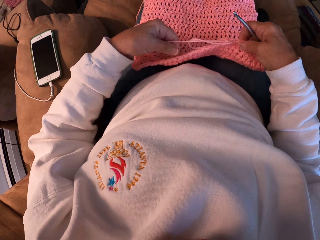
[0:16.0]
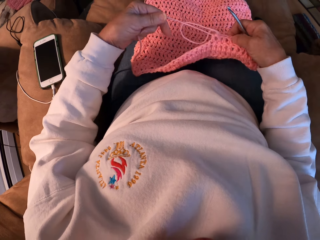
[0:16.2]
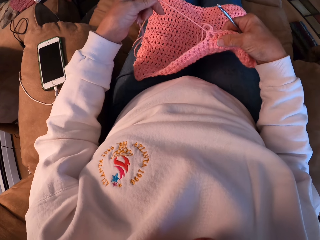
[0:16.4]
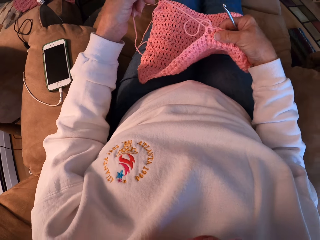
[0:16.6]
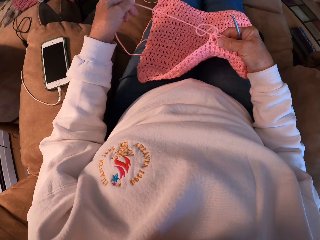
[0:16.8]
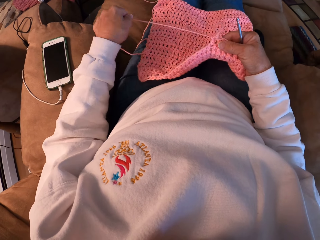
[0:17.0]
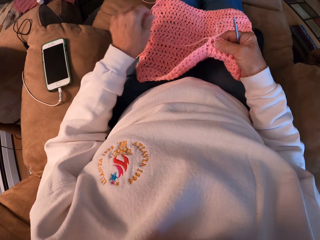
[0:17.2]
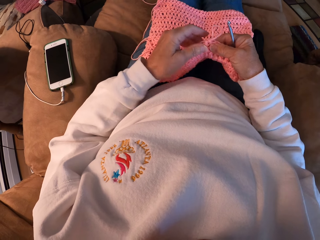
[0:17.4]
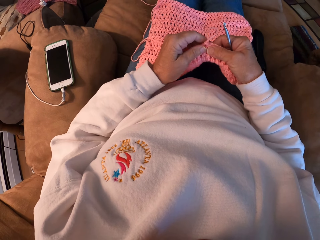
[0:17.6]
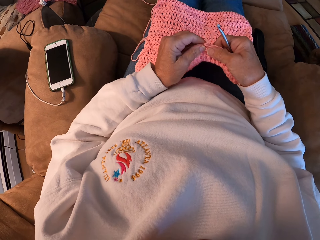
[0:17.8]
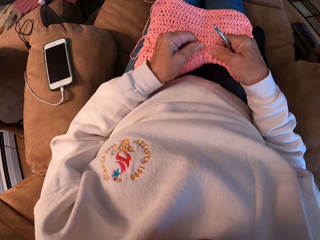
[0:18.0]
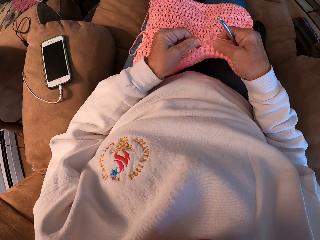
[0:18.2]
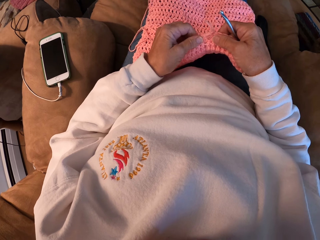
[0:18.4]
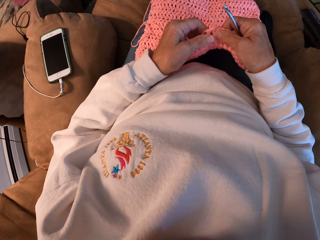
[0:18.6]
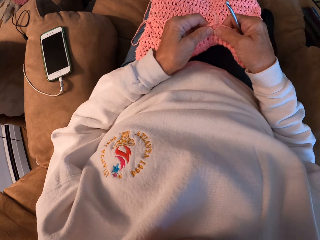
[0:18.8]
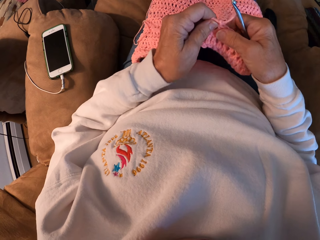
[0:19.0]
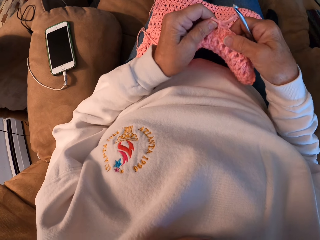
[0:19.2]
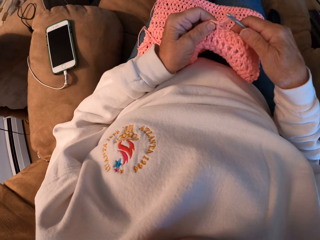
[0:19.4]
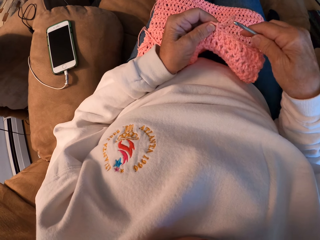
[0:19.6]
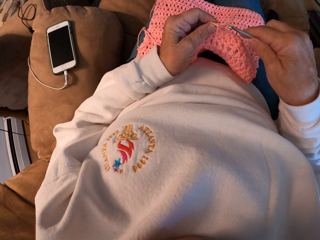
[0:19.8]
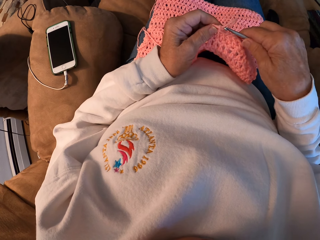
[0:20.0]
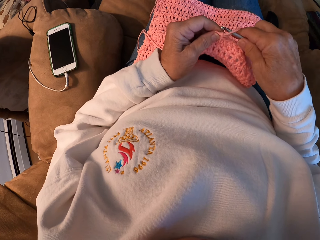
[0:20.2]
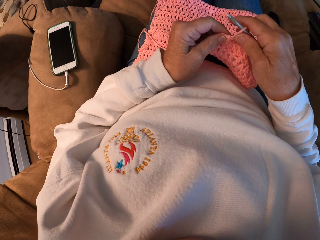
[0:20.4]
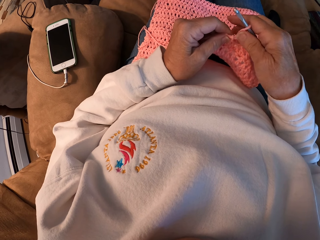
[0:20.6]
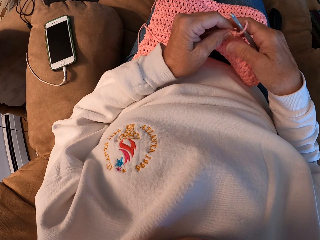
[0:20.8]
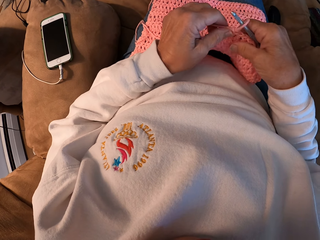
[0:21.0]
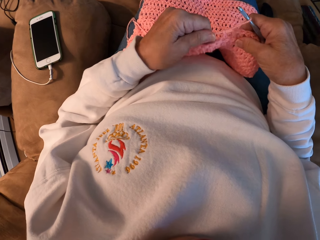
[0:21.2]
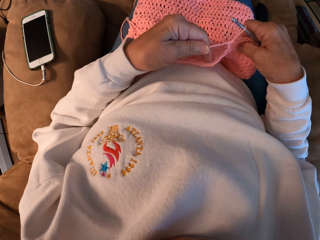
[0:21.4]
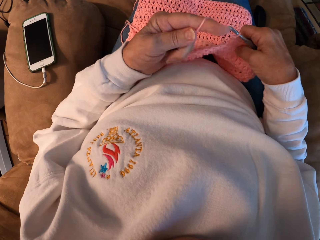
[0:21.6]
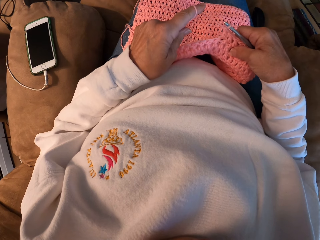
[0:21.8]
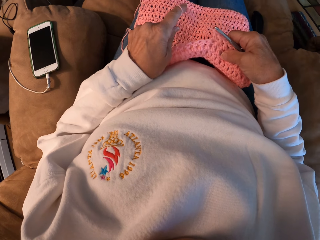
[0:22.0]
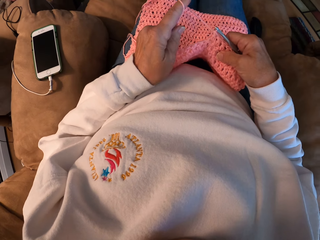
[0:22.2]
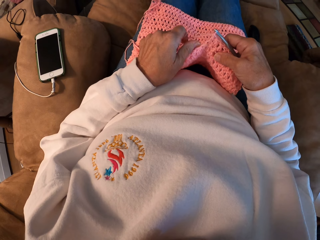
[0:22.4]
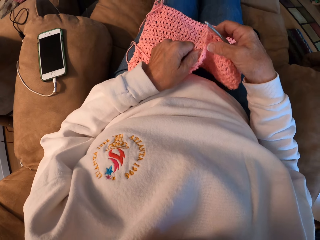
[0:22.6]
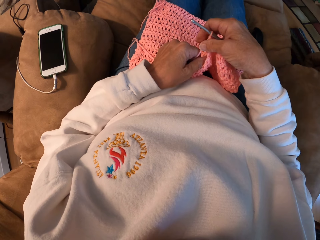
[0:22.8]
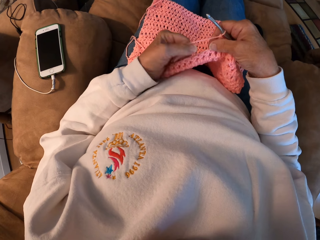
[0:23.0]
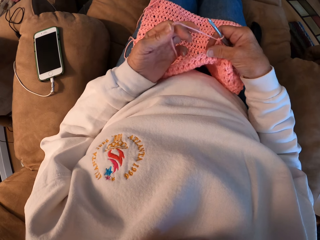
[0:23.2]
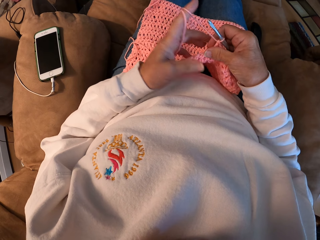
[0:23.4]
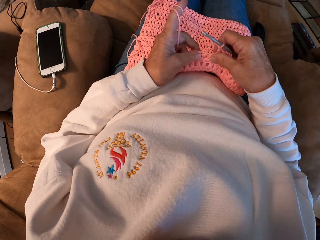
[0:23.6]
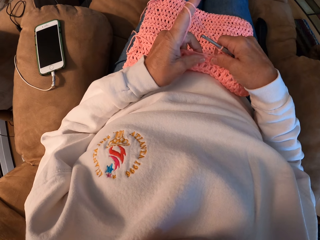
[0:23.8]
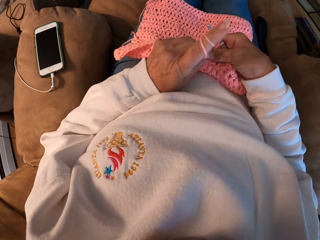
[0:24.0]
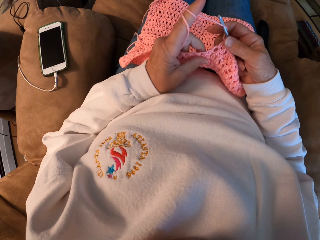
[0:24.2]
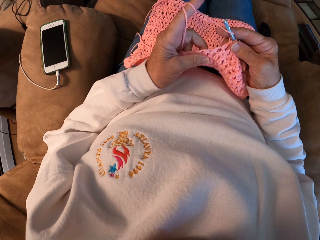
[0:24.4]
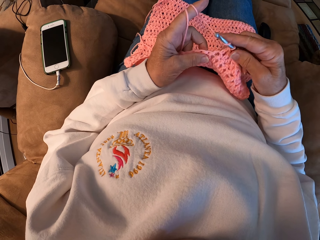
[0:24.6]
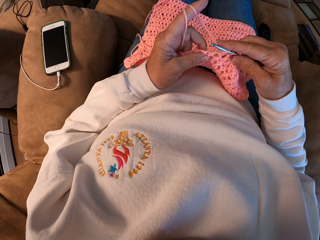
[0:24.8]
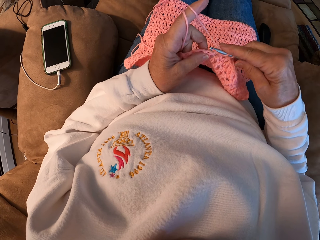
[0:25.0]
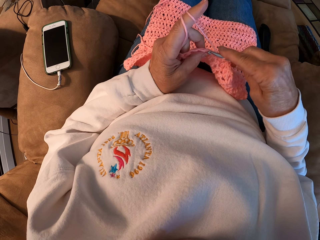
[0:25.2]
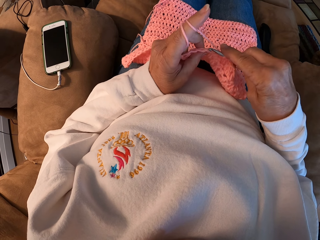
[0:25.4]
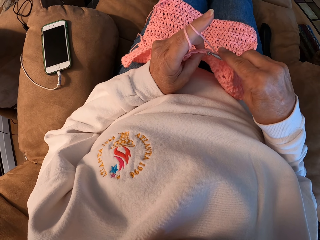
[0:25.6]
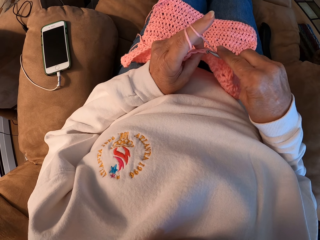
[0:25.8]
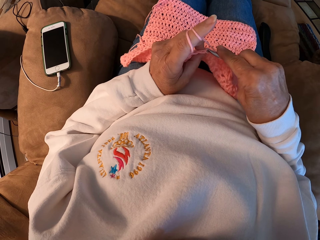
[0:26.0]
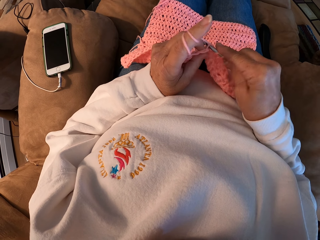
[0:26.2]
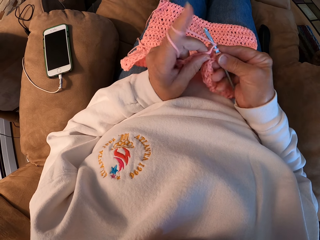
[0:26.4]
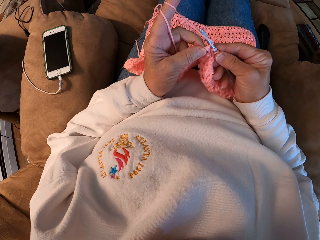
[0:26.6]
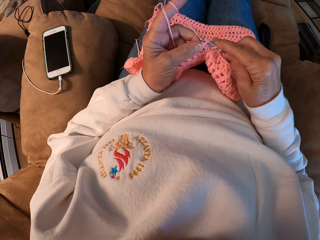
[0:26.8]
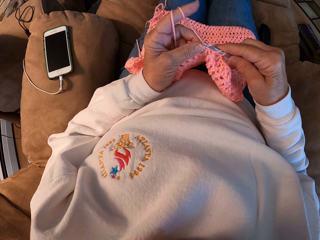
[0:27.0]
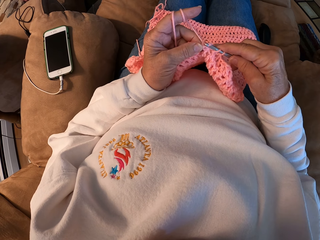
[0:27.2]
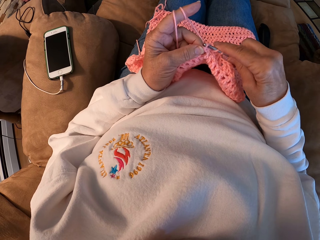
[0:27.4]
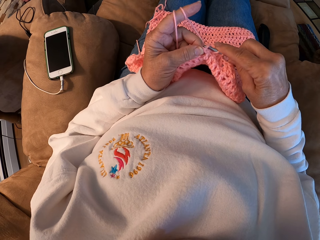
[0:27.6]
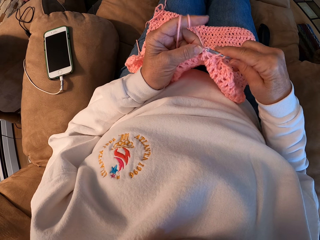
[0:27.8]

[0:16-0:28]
The camera wearer lifts a side of the cloth using her right hand. She stretches the crochet wool in her left hand. She looses the knitting thread from the knitted material. She knits the crochet cloth. She inserts the knitting pin into the knitted material. She rolls the knitting thread on the index finger of her left hand.

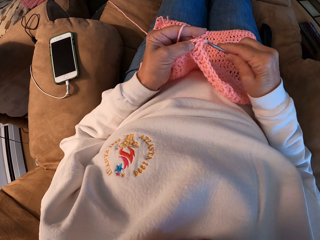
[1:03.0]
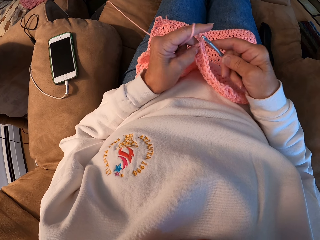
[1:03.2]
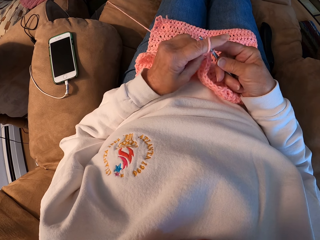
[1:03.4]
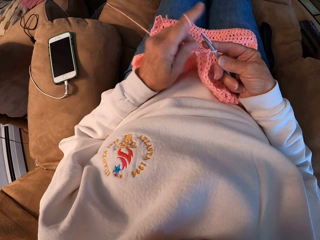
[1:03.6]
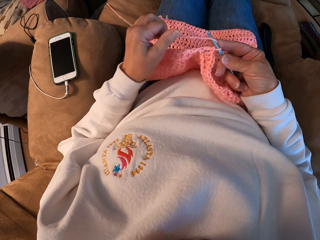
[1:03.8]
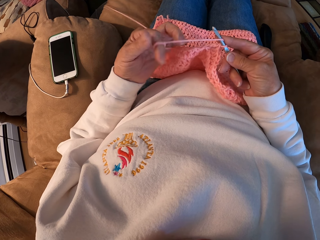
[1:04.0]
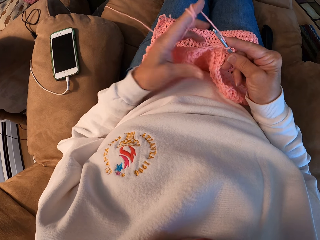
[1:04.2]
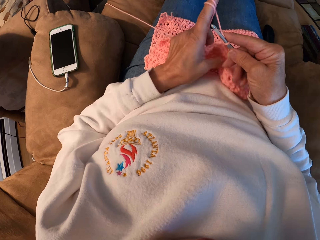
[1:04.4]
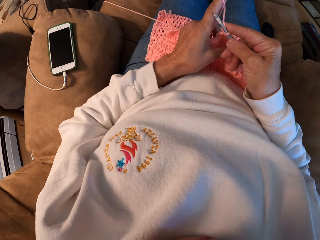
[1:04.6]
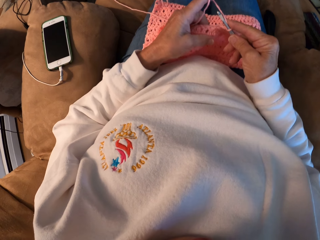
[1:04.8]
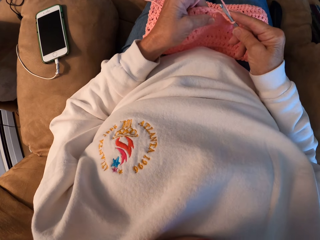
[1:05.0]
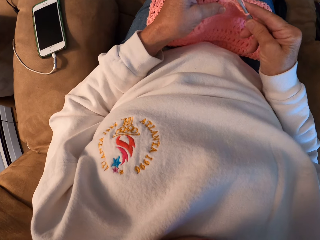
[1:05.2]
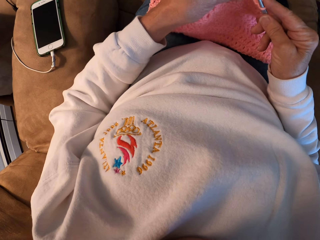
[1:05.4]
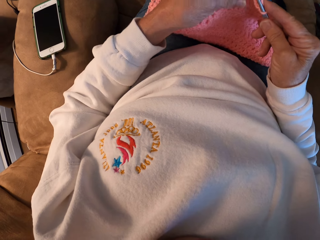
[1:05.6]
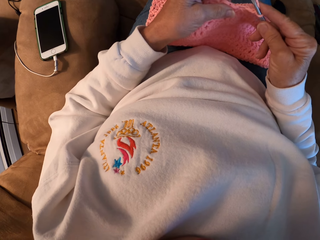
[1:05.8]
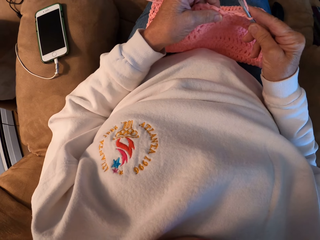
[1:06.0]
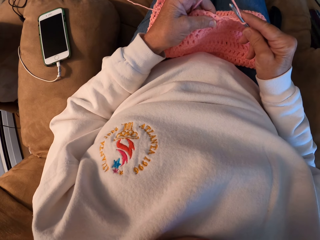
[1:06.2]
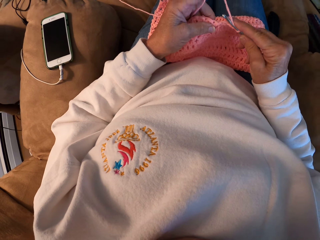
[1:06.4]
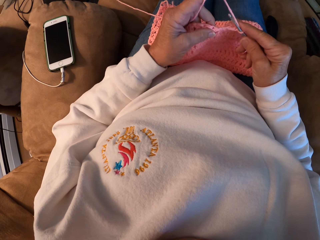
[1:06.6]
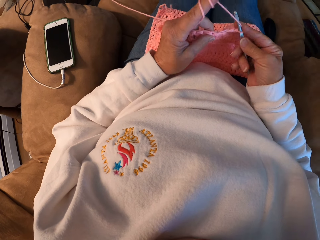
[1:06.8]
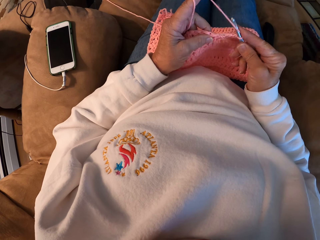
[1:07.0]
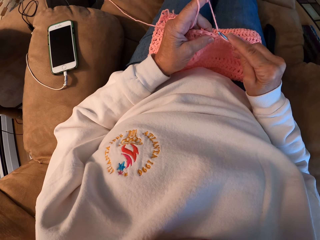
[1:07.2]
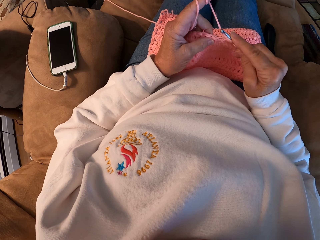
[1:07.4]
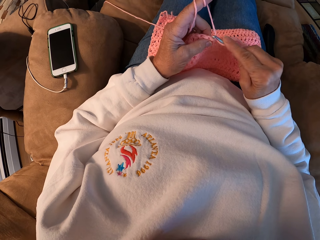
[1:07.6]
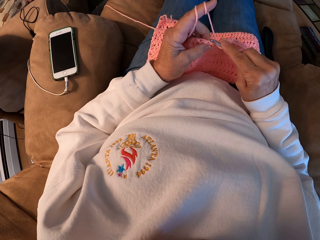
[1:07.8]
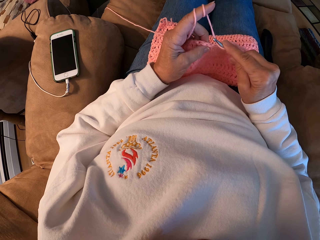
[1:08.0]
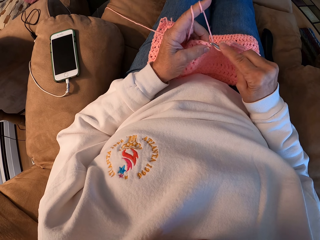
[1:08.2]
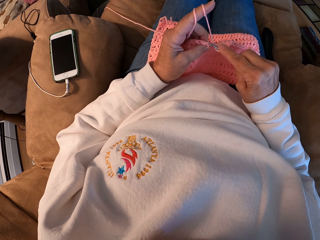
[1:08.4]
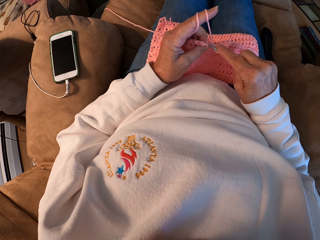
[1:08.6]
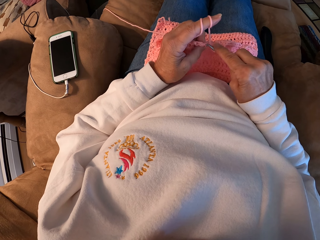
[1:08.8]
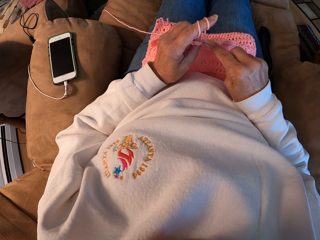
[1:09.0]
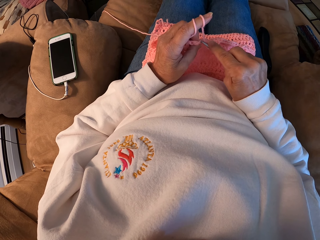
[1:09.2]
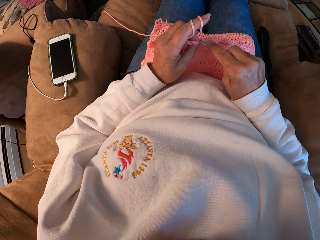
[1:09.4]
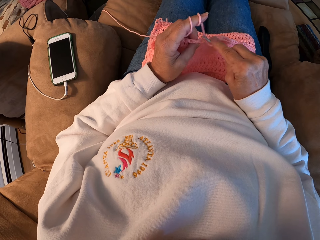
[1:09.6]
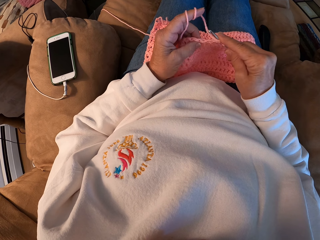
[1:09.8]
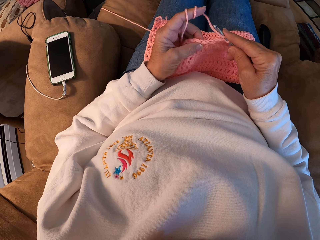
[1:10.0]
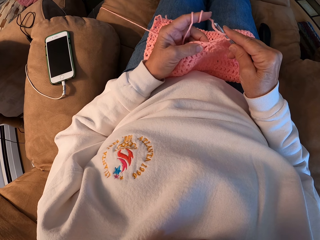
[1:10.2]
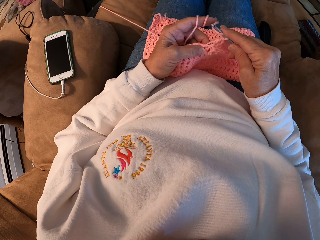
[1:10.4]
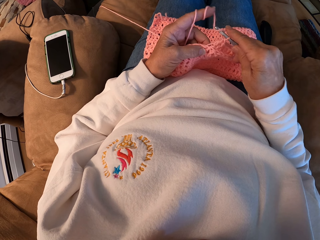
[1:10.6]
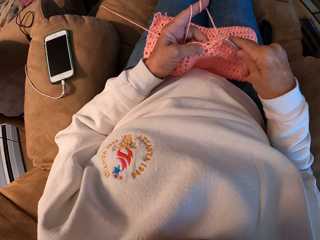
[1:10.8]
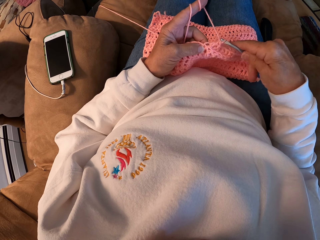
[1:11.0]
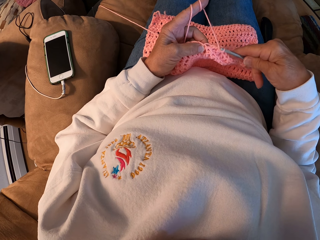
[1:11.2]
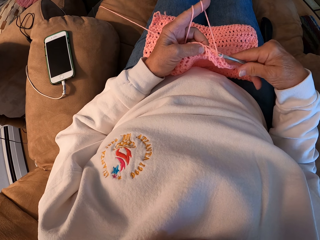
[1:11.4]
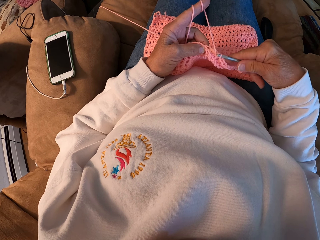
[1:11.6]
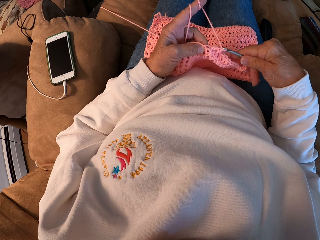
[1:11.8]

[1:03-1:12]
The camera wearer positions the cloth. They knit the cloth. They remove the knitting pin from the knitted material.
